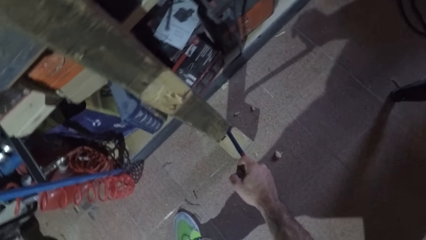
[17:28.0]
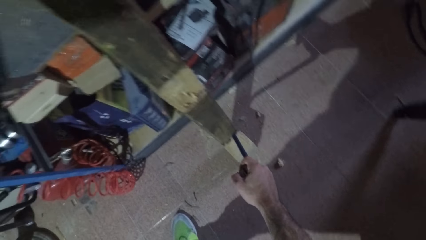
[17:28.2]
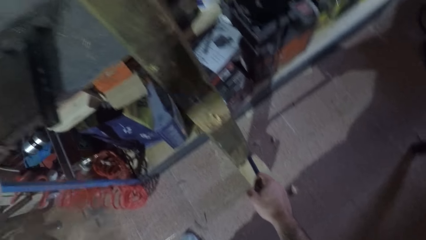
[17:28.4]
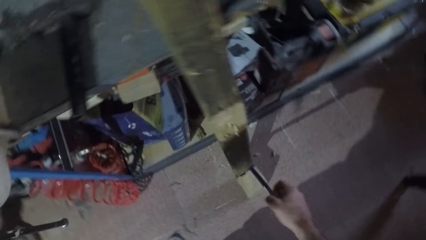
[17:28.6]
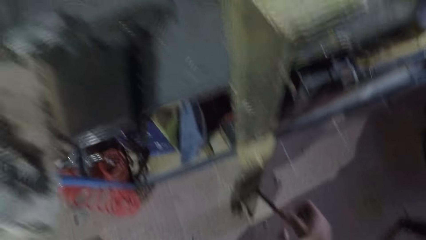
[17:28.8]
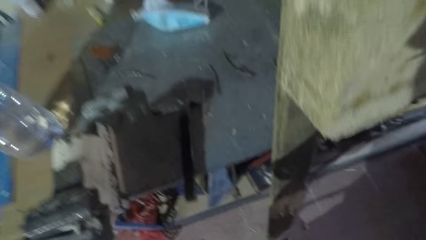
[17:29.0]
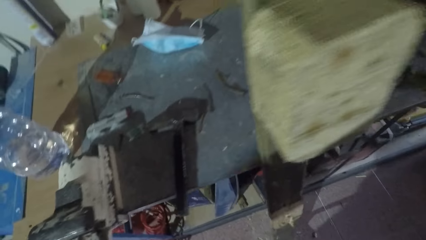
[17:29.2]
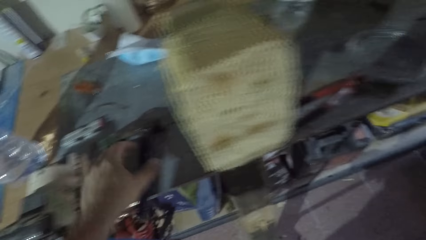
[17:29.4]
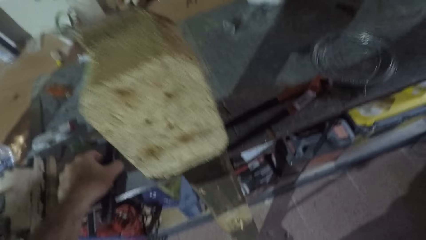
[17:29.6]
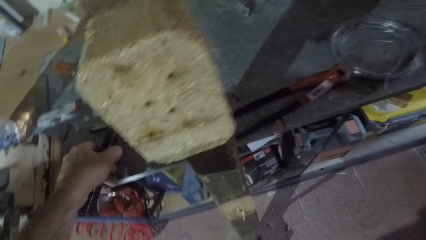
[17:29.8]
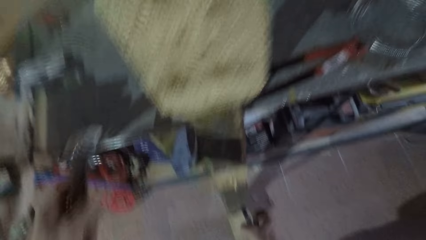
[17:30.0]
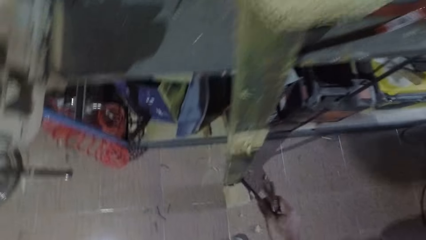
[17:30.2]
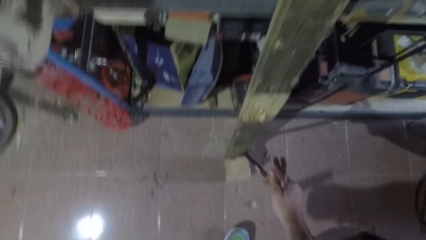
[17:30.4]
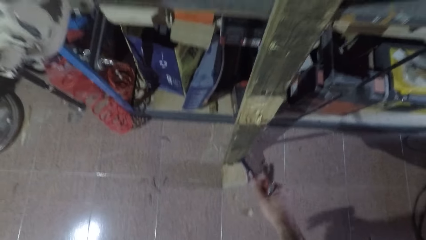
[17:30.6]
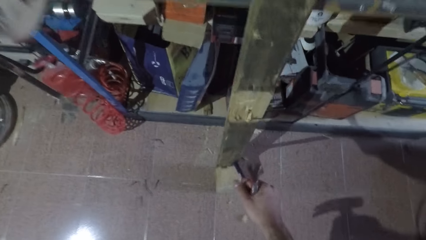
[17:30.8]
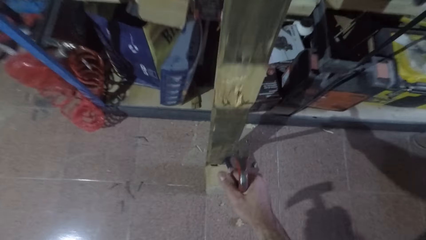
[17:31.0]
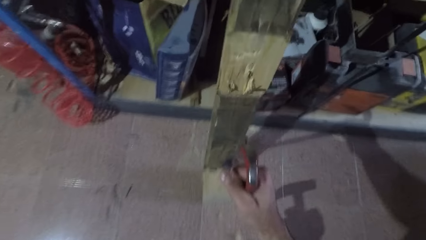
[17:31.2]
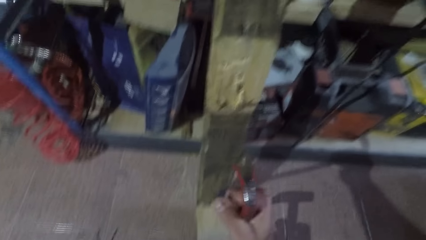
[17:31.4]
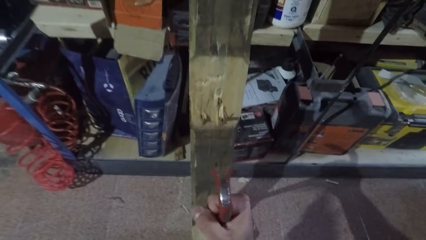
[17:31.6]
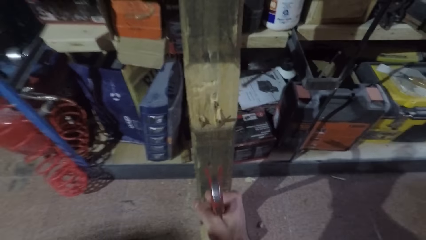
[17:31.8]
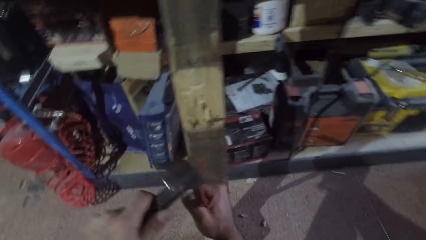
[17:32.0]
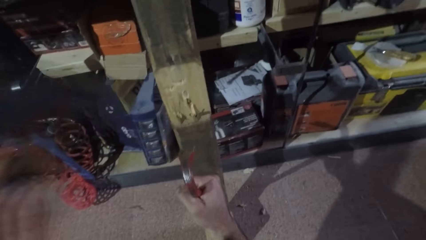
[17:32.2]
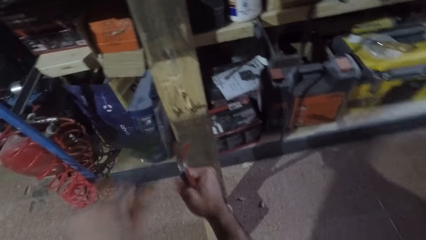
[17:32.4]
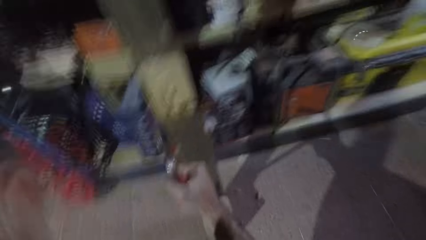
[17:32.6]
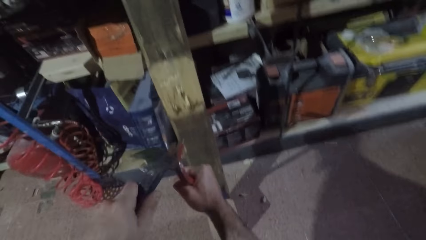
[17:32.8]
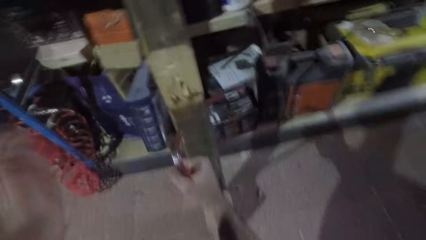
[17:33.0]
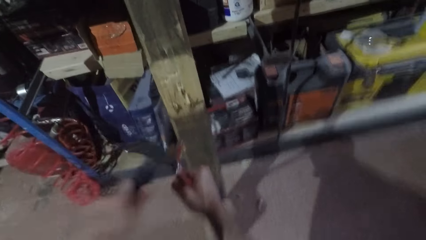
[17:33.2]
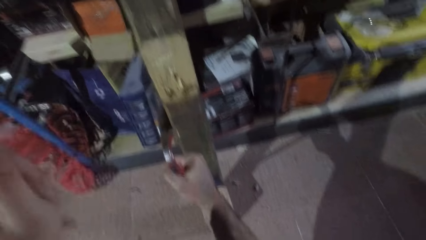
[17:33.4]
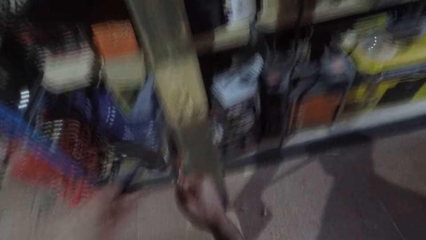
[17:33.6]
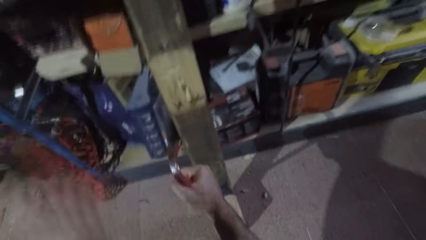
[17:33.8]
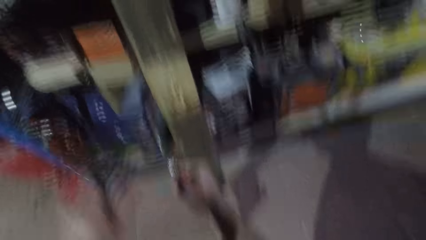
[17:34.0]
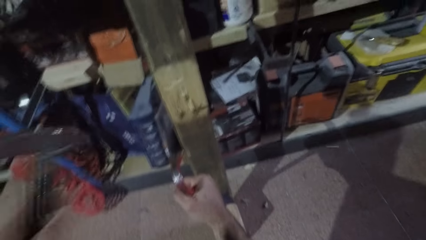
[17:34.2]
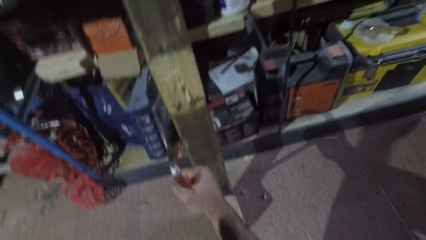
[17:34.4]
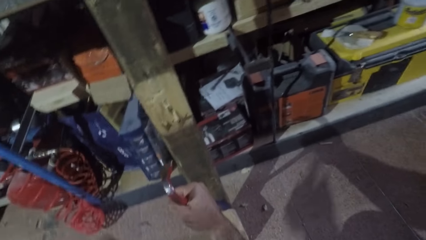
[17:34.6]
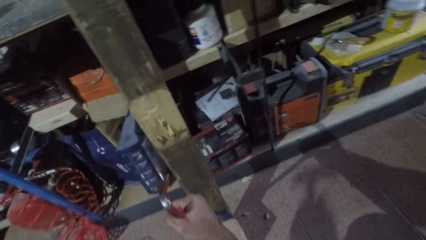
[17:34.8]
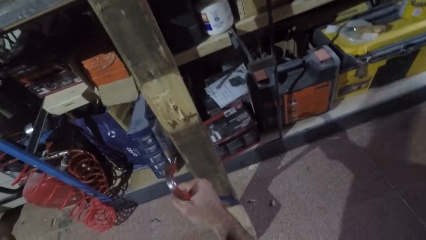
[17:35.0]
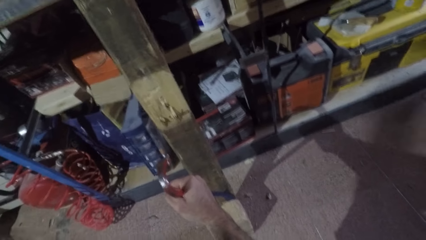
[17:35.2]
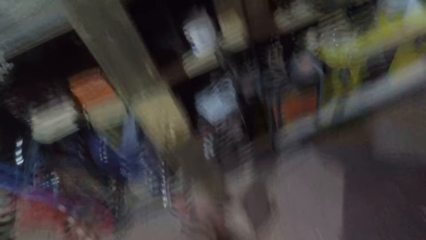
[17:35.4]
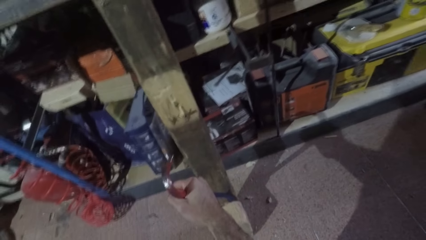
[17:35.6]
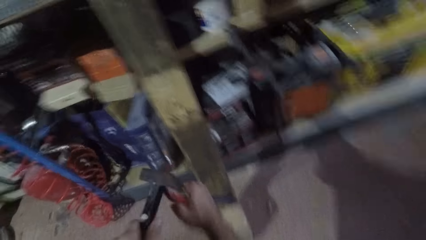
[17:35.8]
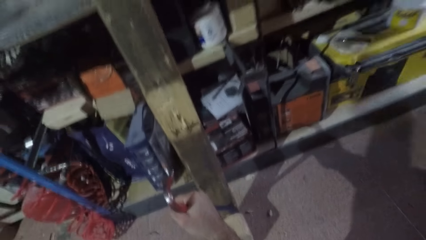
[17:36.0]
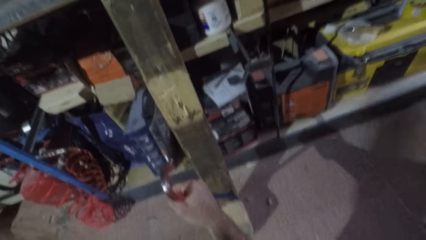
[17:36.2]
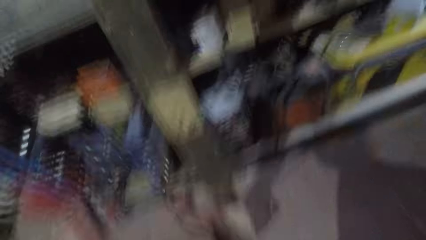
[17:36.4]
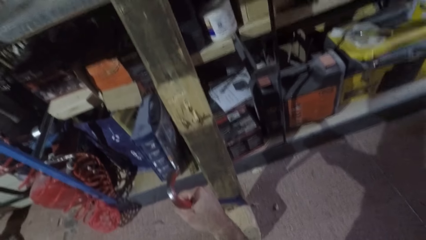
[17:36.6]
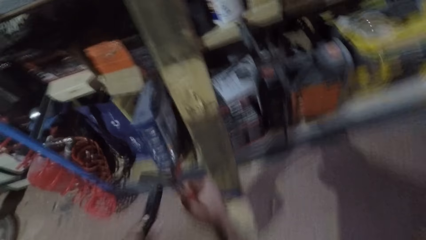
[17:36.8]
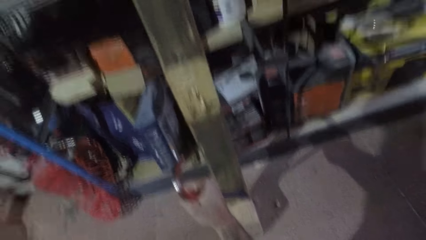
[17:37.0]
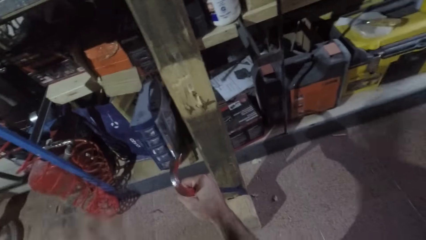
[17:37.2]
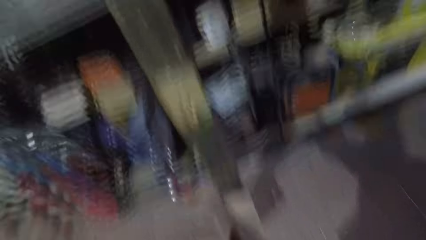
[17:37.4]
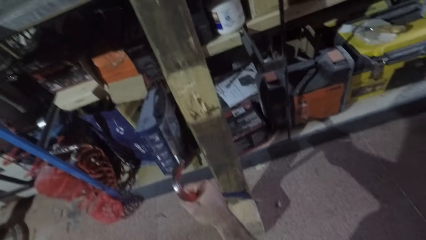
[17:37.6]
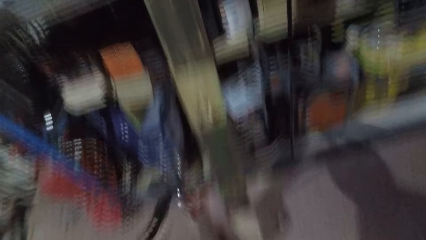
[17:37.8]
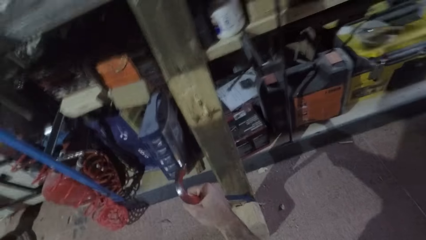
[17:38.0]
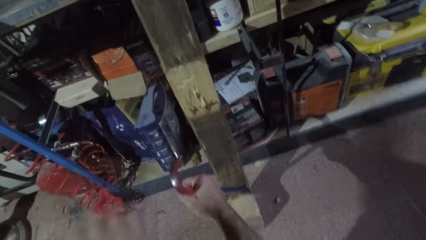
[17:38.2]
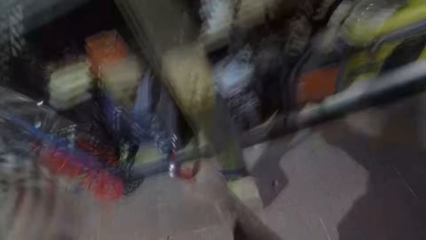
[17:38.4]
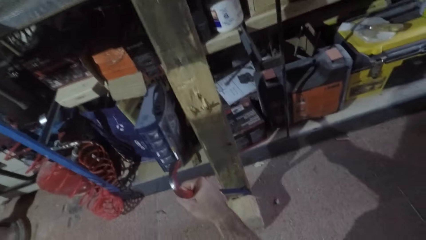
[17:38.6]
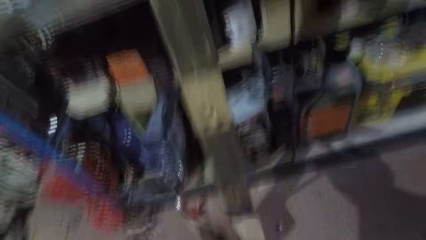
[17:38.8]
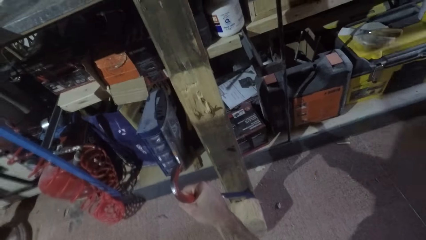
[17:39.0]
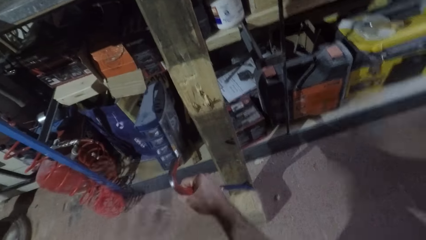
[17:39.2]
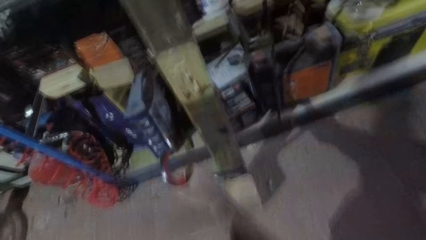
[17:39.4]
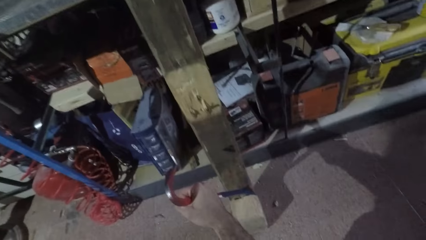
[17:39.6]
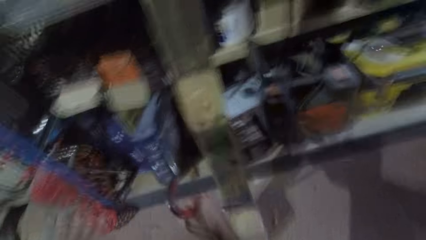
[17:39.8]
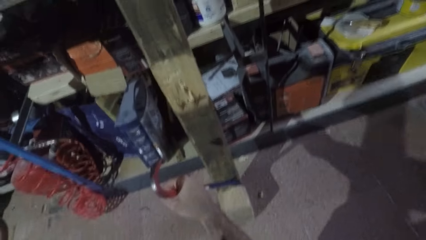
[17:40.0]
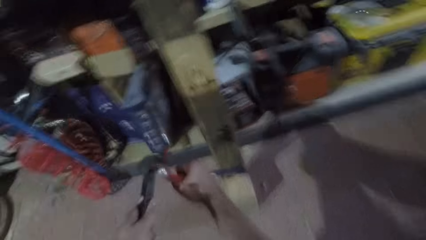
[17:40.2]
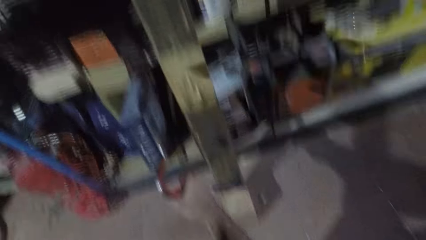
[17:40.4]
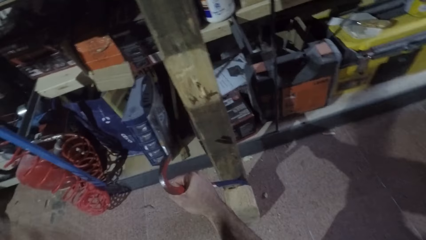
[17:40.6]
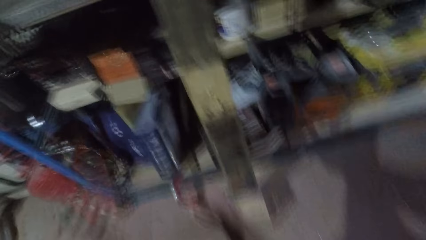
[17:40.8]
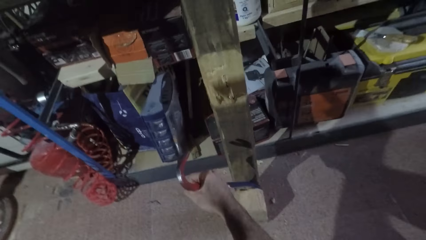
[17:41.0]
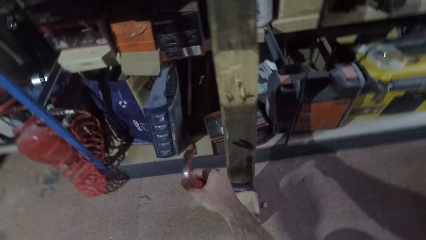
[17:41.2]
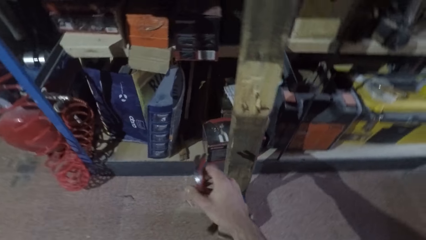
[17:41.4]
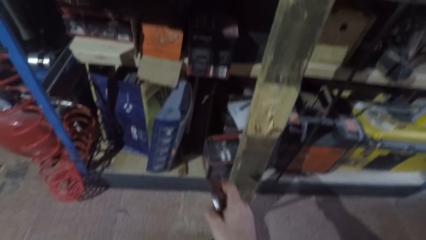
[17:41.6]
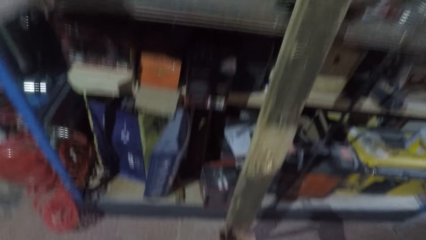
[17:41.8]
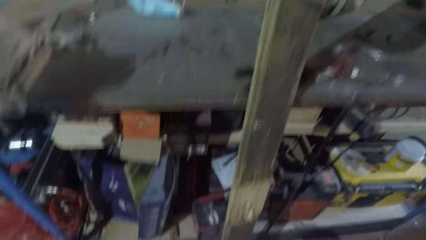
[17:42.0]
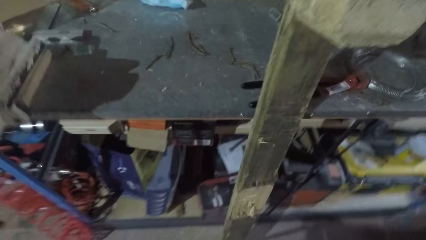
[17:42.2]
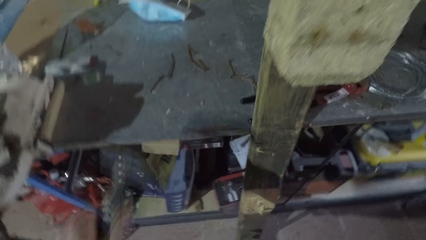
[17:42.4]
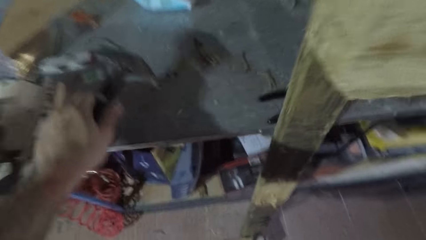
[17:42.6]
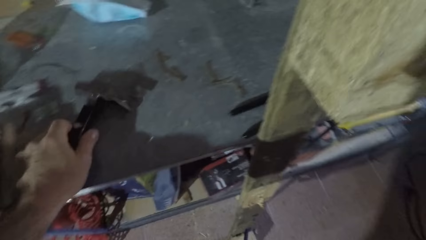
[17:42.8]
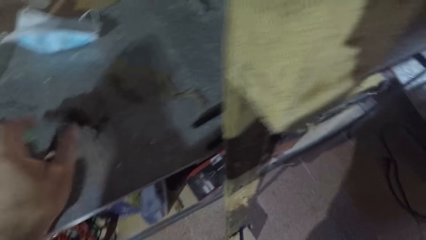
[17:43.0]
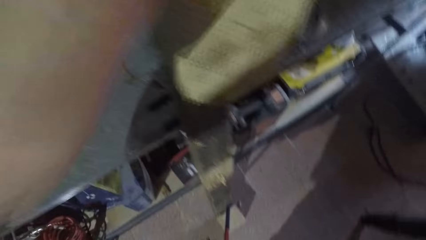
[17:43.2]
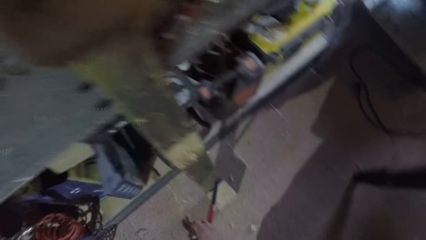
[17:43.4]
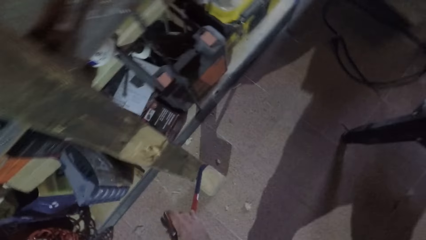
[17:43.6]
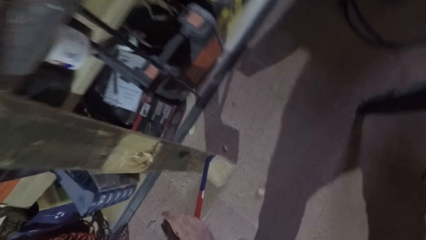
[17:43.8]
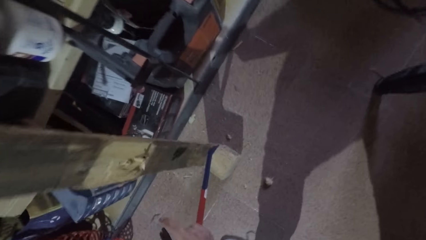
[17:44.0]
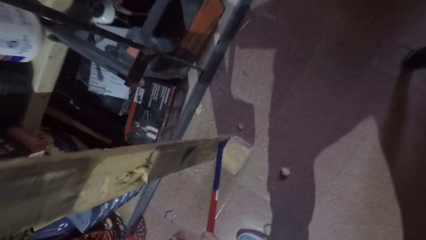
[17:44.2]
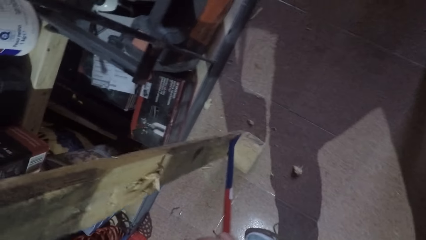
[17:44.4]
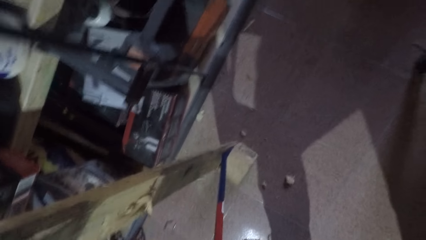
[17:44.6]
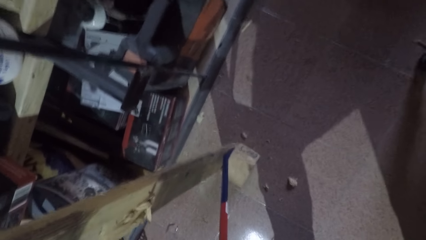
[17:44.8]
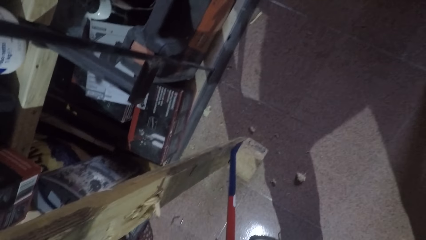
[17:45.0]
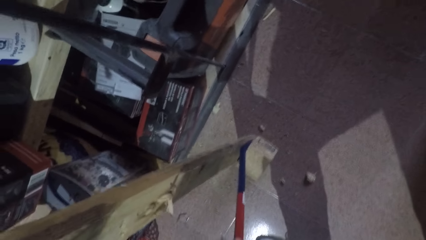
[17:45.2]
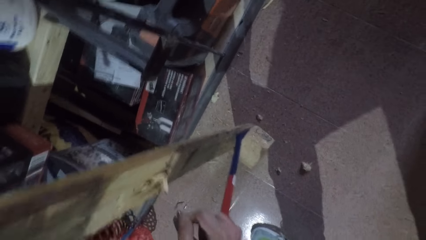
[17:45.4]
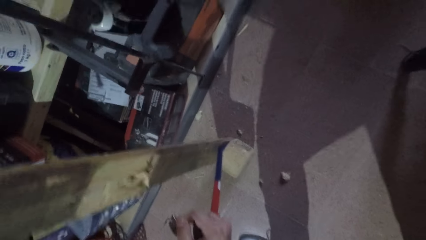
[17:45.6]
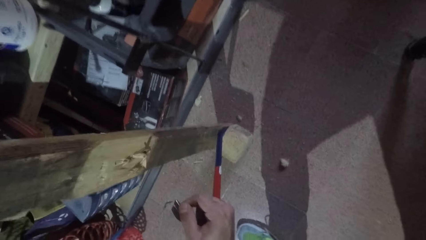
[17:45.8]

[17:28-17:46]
The camera wearer picks up the hammer from the shelf. They hit the hammer on the crowbar, drop the hammer on the shelf, and pull the wood cube from the rectangular wood with the crowbar.
